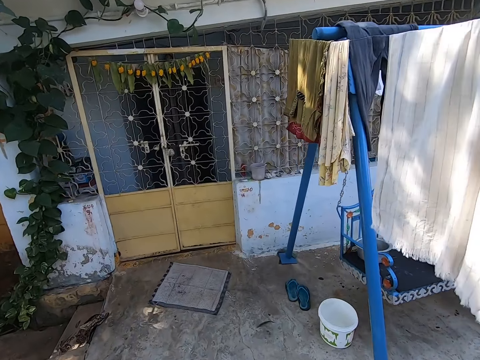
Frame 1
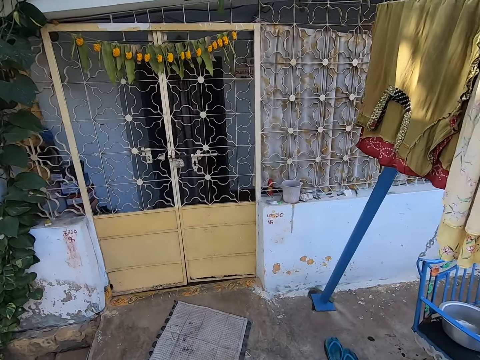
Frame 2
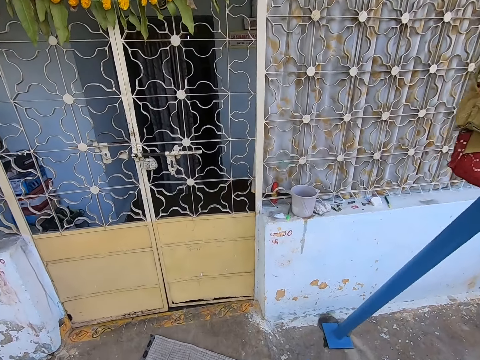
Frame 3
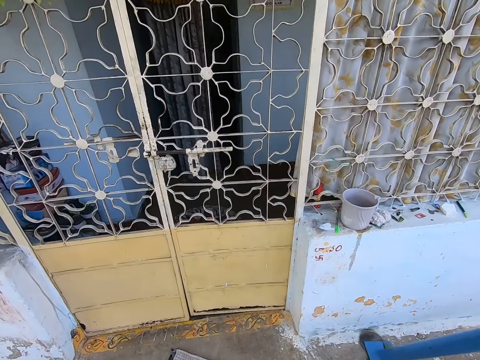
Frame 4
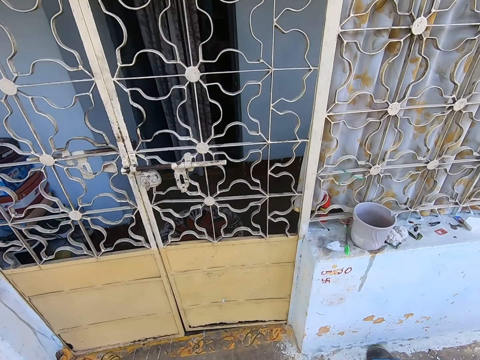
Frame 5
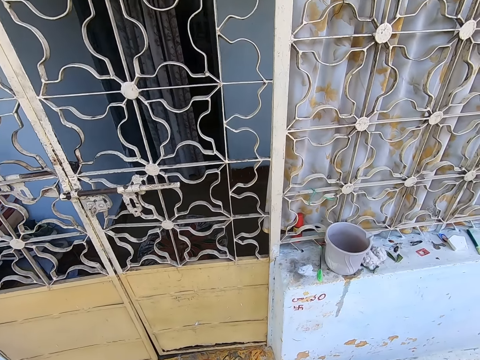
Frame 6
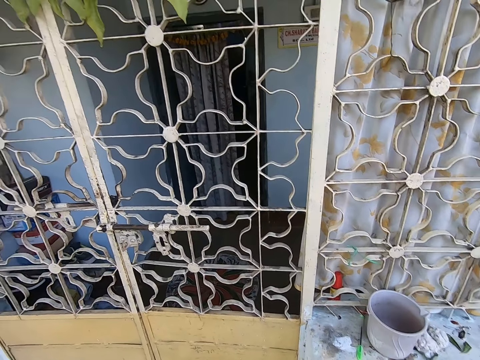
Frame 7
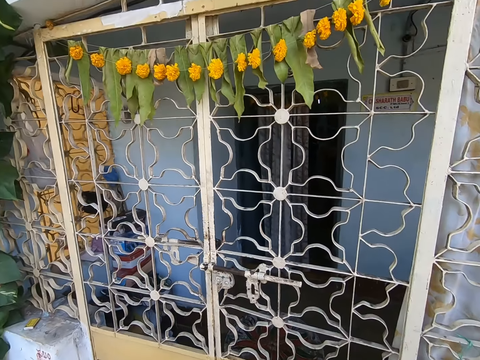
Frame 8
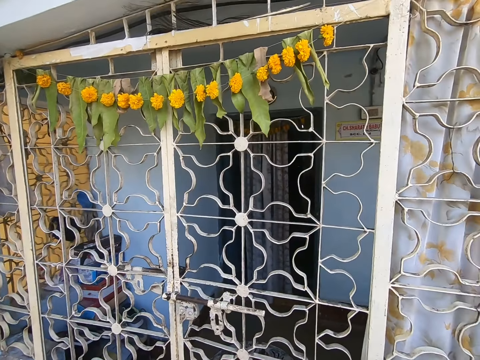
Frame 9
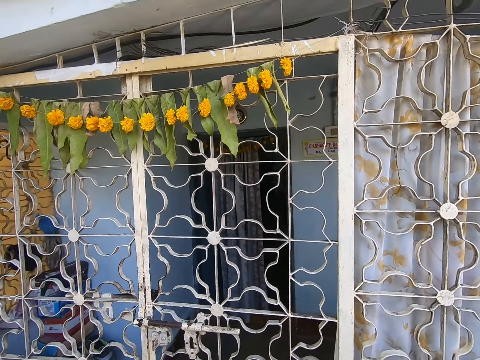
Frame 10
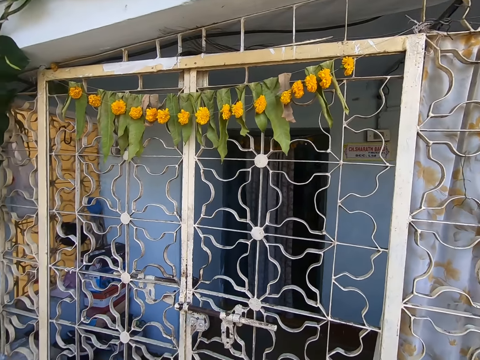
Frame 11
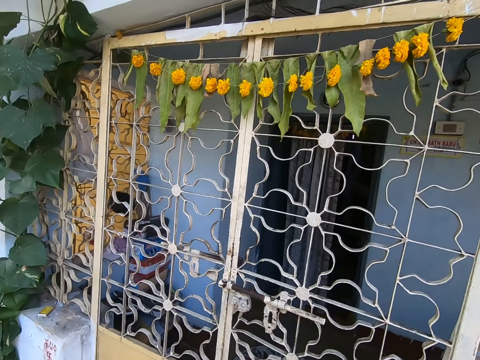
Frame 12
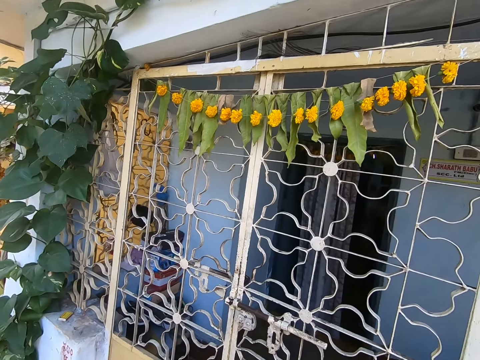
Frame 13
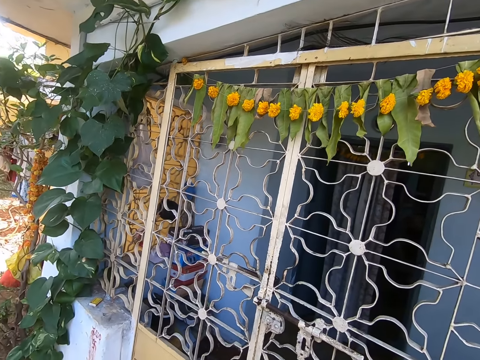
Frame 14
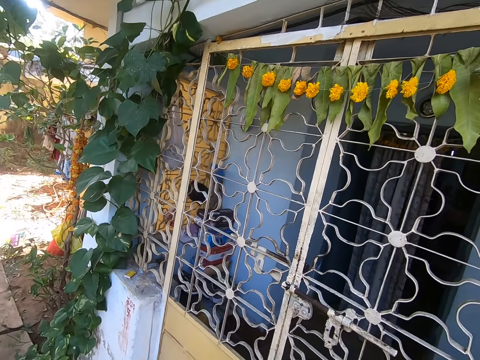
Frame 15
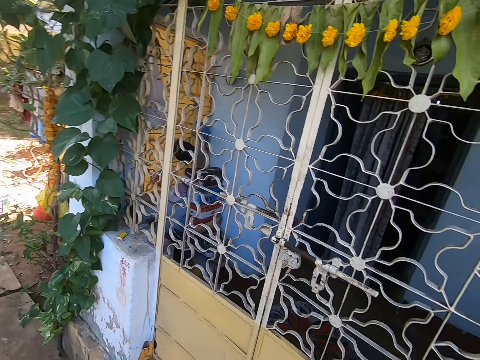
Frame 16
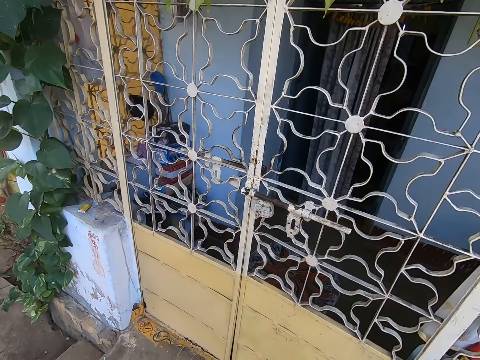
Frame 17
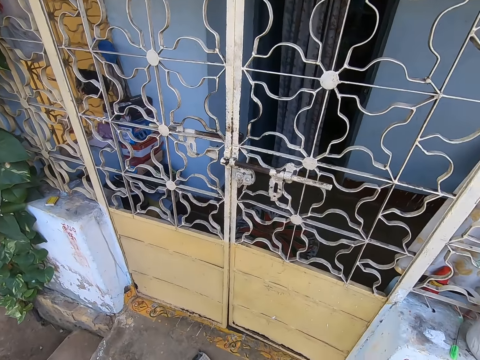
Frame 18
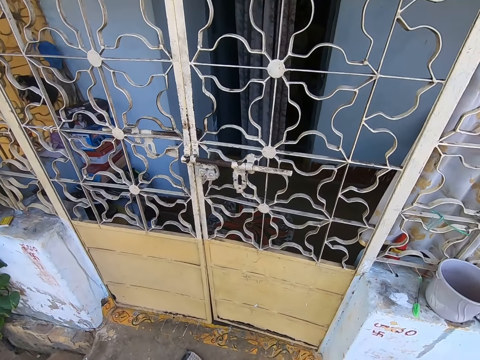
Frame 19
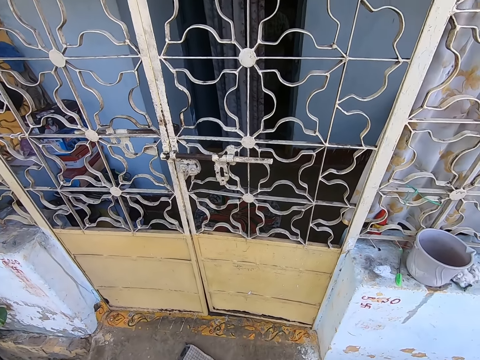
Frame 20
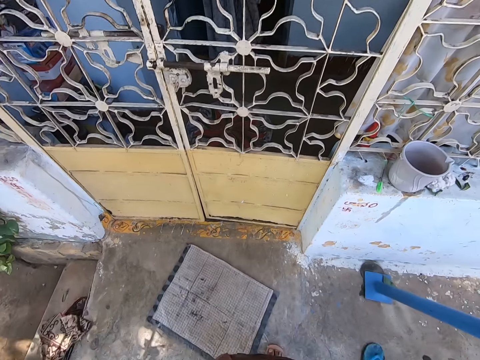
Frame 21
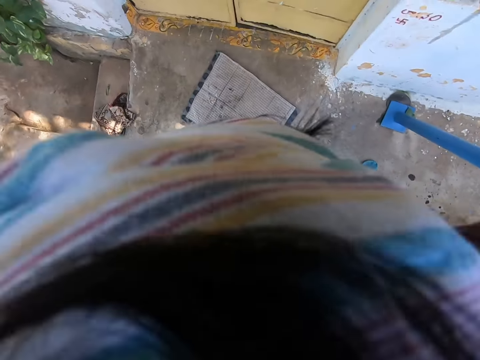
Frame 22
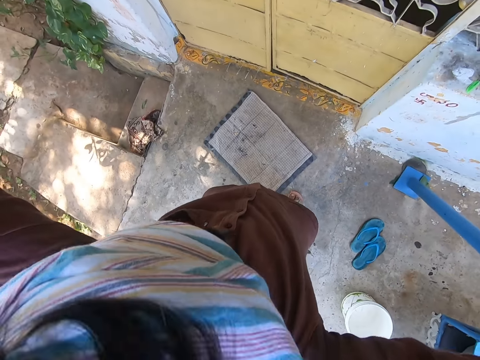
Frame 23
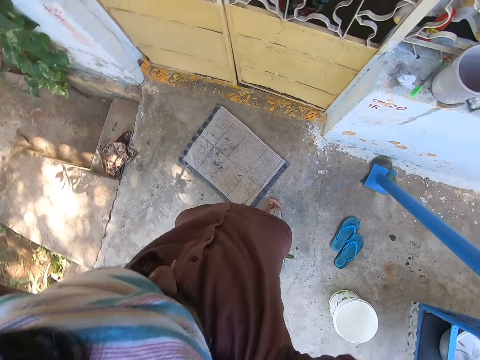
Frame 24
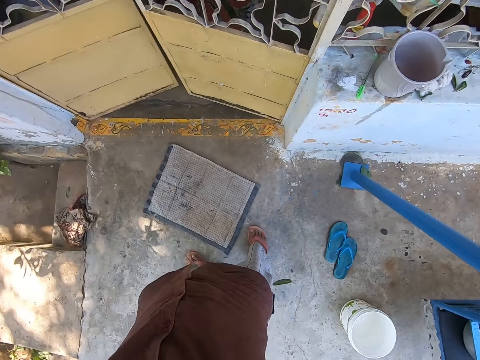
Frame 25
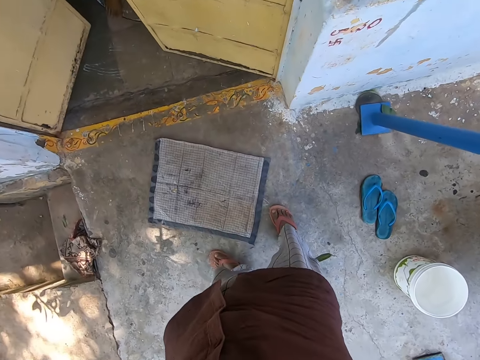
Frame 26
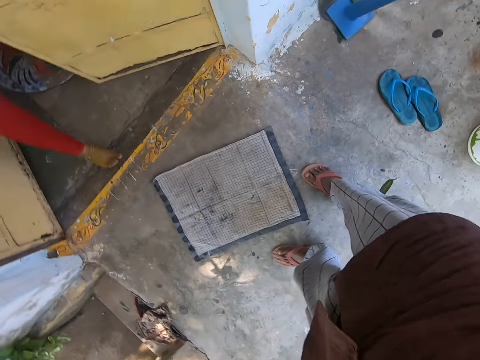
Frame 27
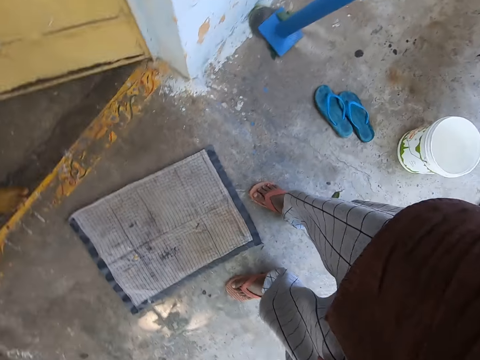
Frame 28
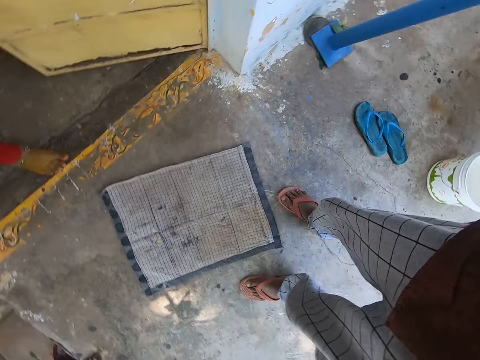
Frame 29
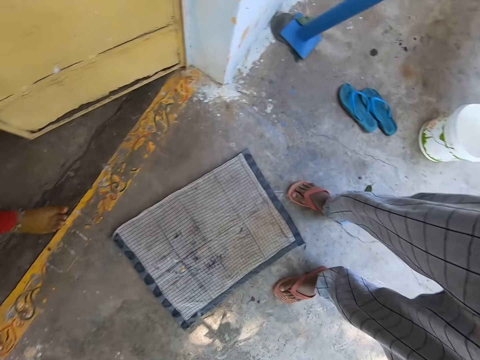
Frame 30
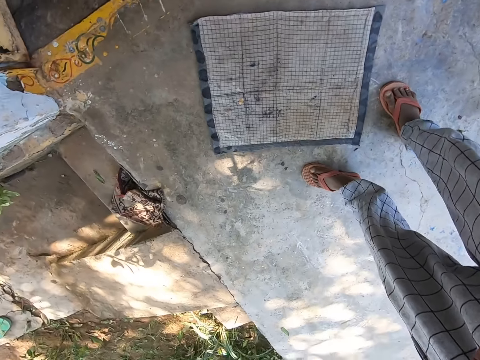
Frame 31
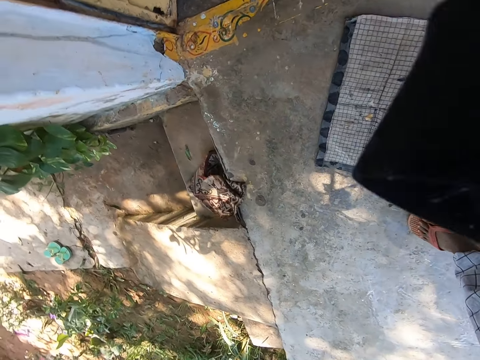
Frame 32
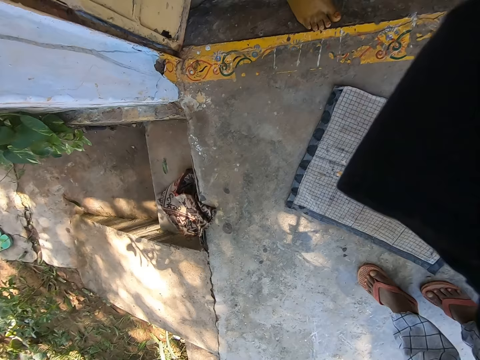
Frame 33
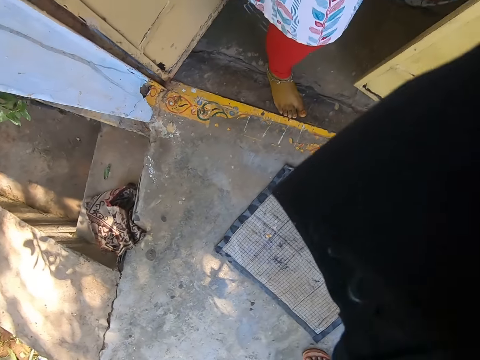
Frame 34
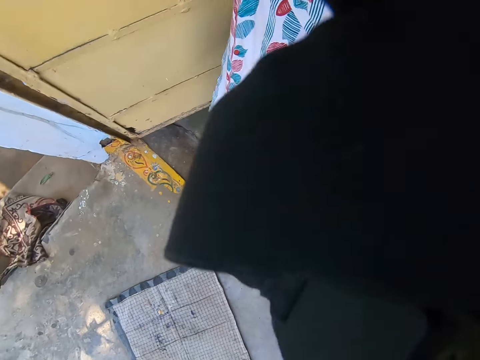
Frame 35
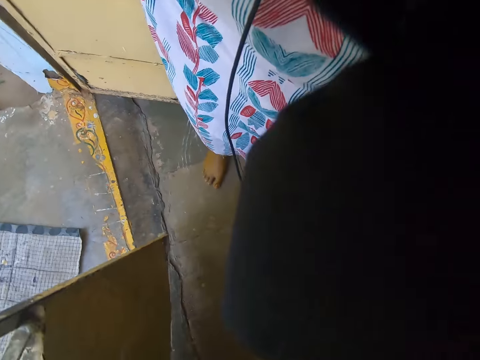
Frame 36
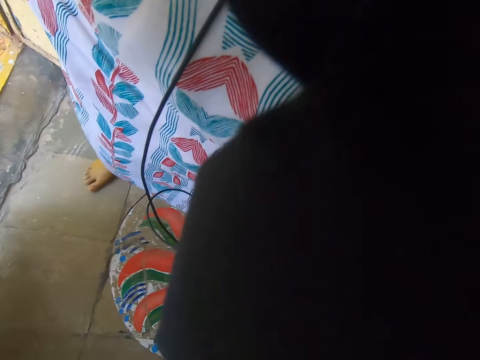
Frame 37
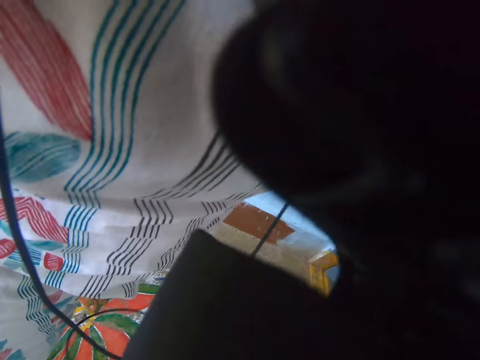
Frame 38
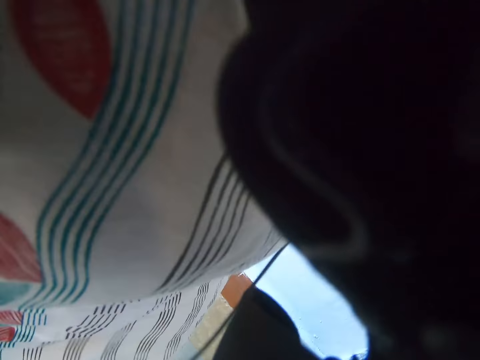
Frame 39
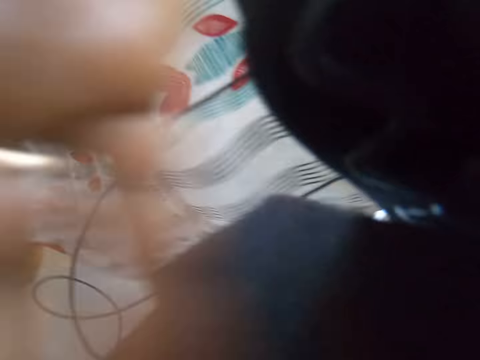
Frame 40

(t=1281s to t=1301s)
The camera wearer calls out and walks towards a door. He looks through the door. He looks around. He looks at a mat on the floor. He adjusts a camera on his forehead. He looks at a woman. He adjusts the camera on his forehead. He converses with the woman. The woman converses with the camera wearer.
